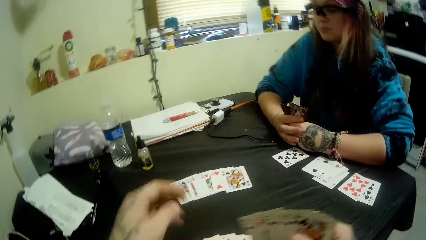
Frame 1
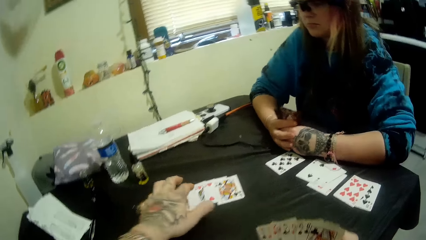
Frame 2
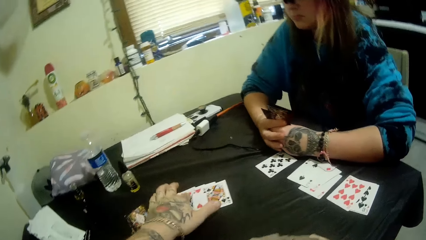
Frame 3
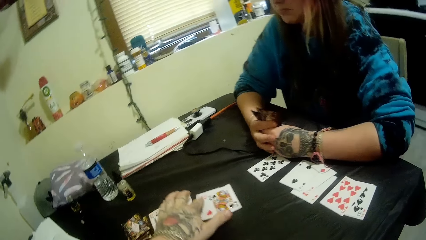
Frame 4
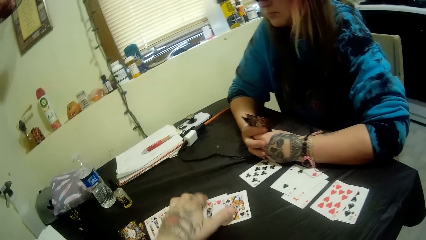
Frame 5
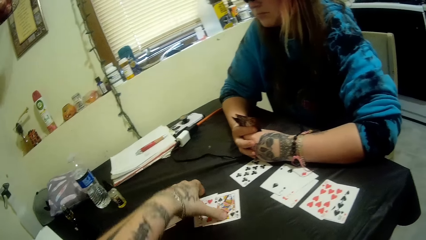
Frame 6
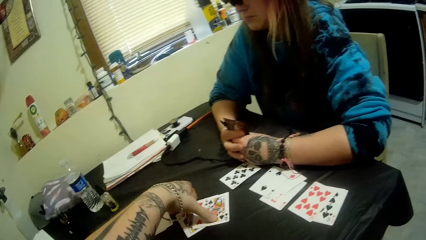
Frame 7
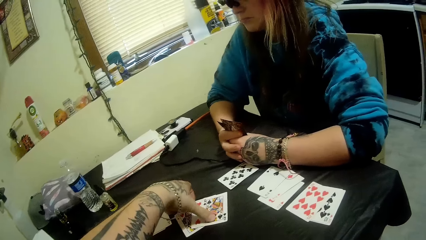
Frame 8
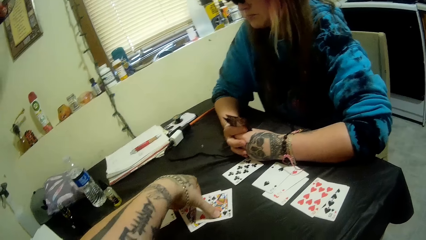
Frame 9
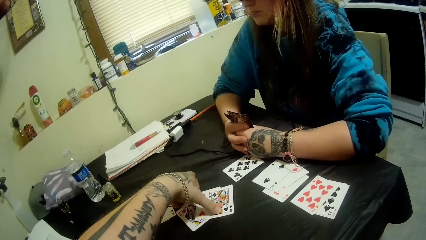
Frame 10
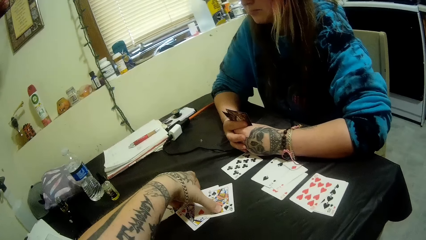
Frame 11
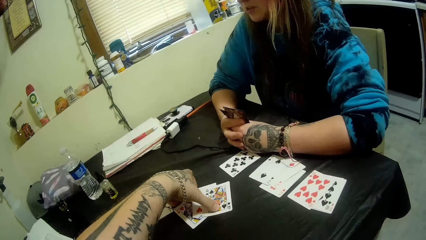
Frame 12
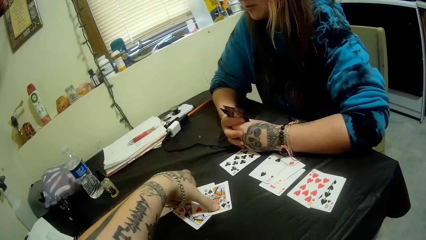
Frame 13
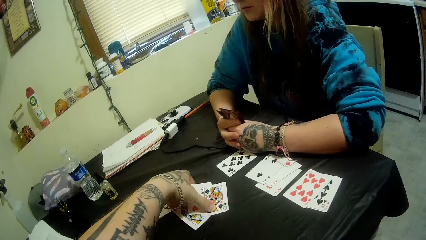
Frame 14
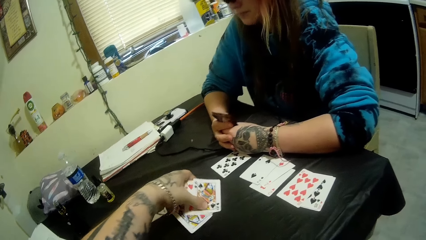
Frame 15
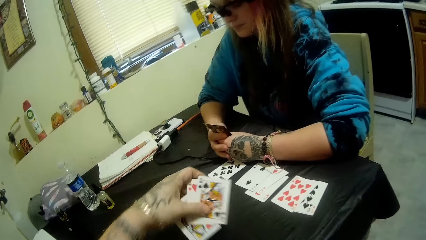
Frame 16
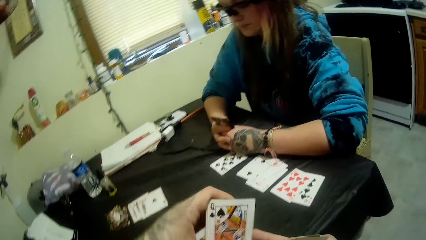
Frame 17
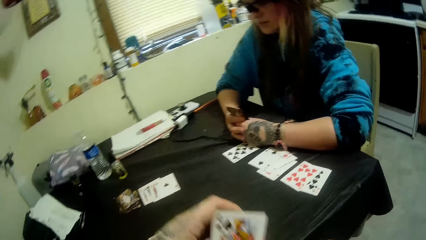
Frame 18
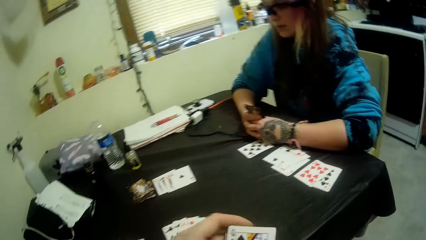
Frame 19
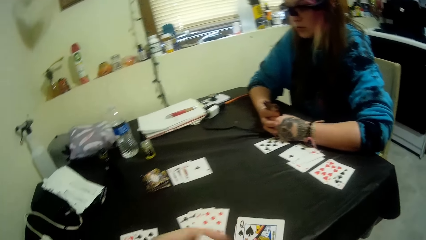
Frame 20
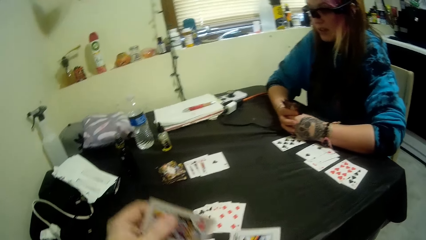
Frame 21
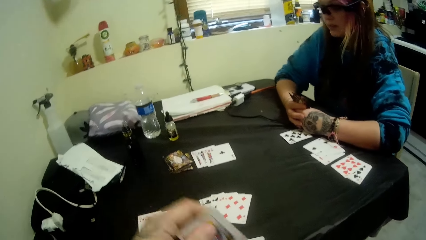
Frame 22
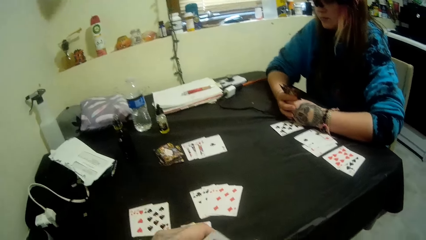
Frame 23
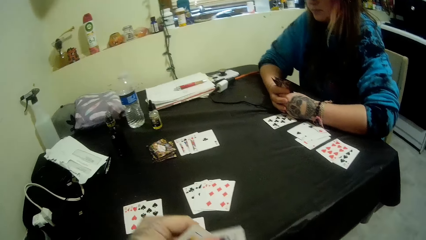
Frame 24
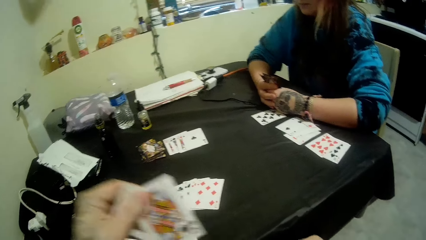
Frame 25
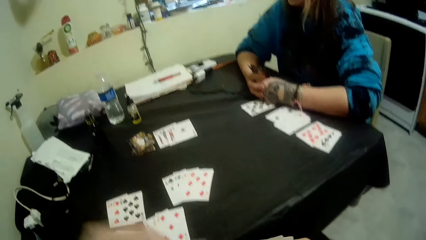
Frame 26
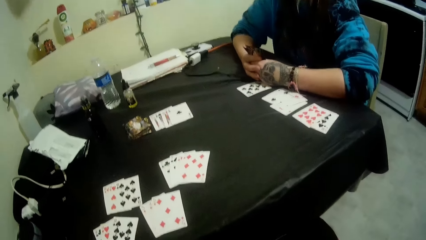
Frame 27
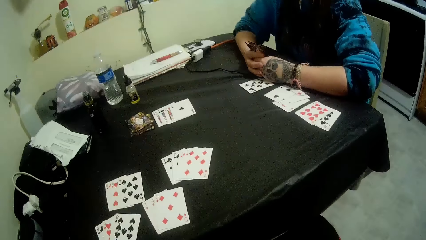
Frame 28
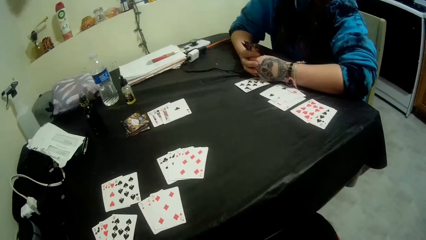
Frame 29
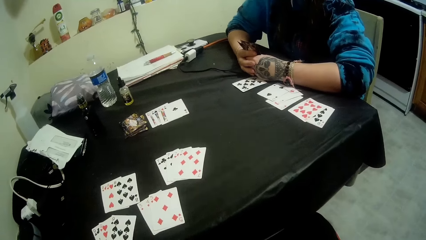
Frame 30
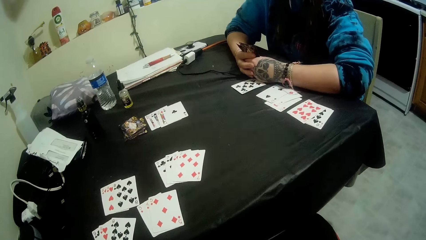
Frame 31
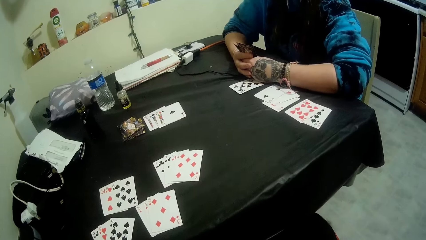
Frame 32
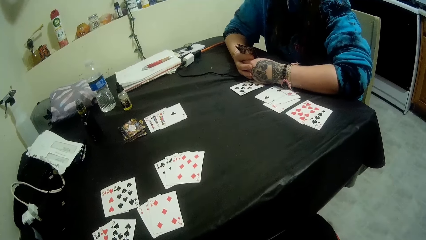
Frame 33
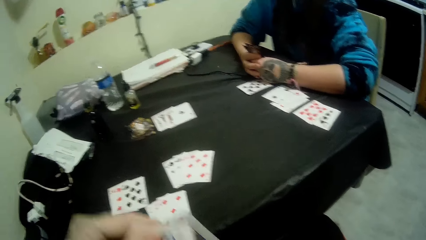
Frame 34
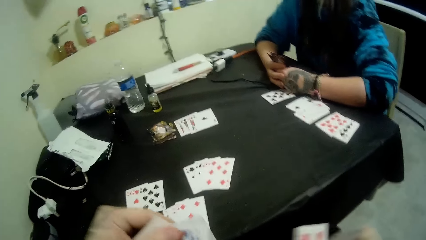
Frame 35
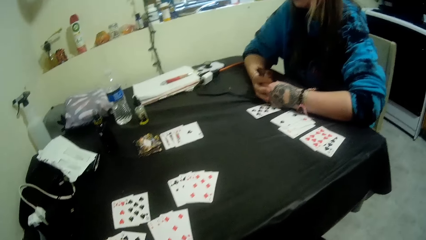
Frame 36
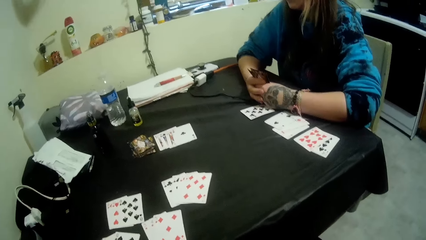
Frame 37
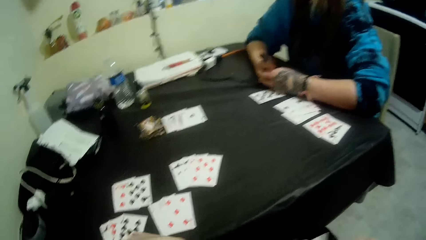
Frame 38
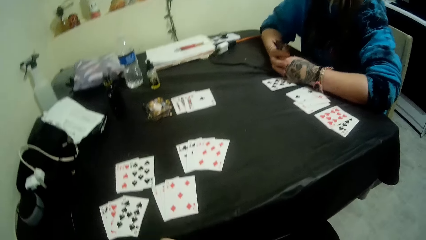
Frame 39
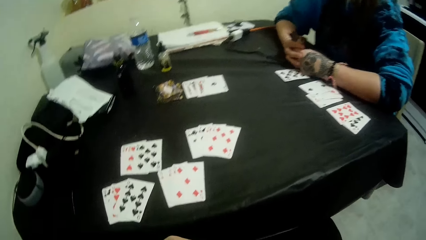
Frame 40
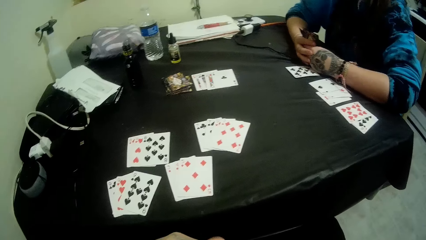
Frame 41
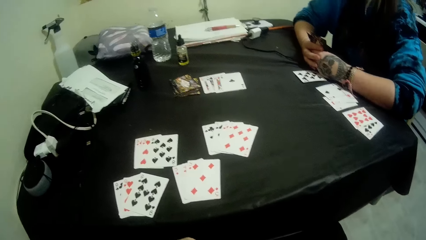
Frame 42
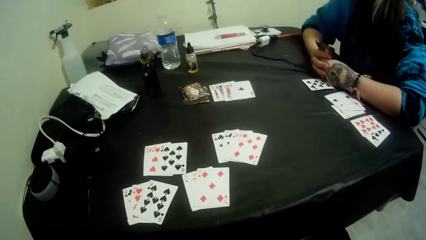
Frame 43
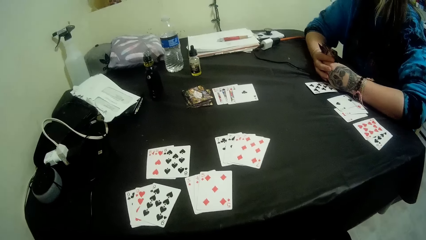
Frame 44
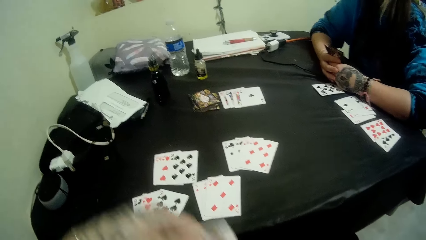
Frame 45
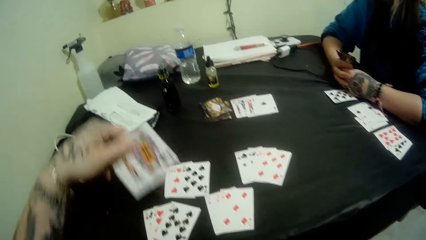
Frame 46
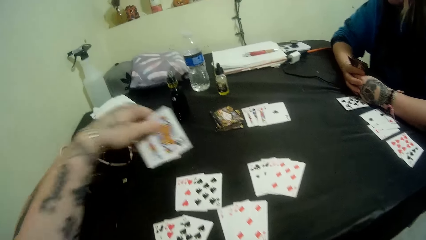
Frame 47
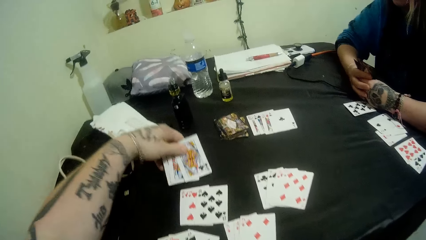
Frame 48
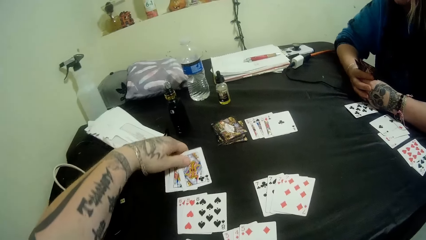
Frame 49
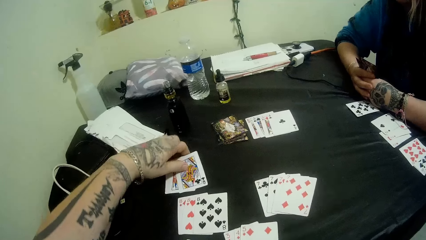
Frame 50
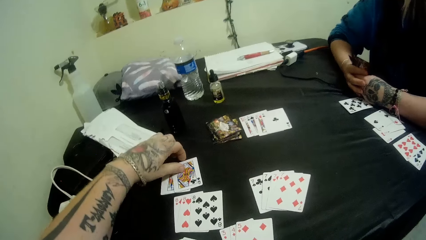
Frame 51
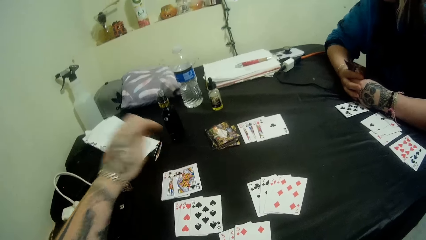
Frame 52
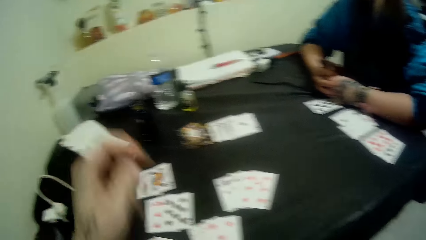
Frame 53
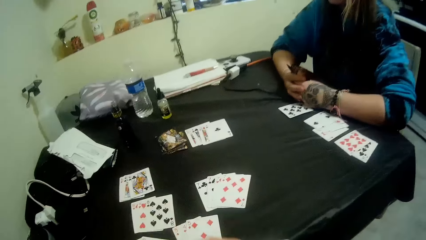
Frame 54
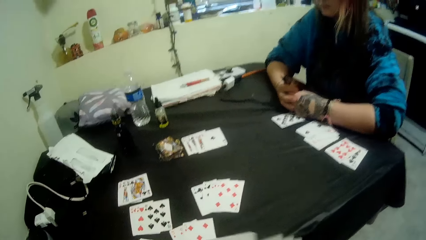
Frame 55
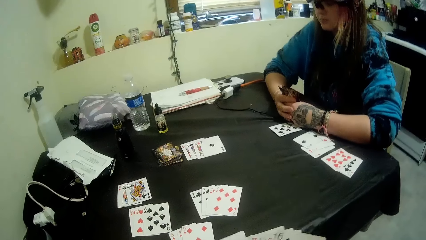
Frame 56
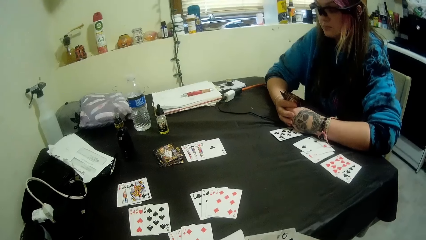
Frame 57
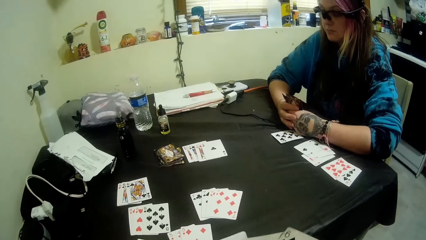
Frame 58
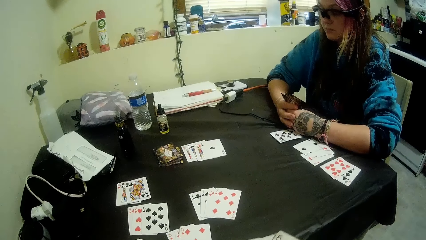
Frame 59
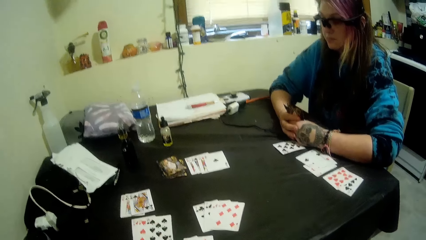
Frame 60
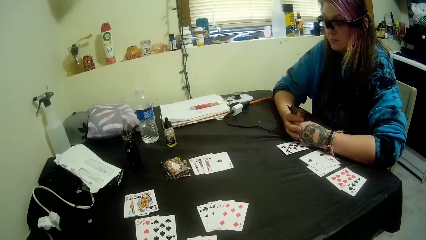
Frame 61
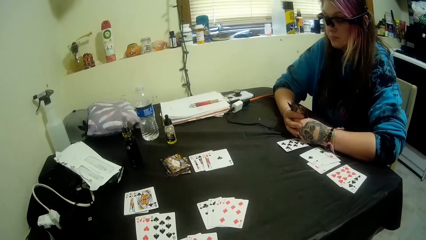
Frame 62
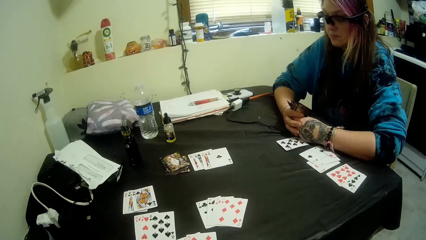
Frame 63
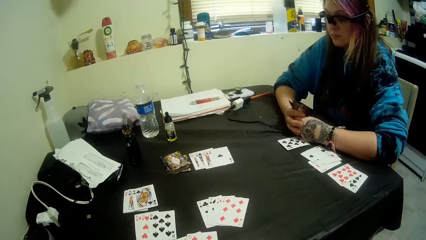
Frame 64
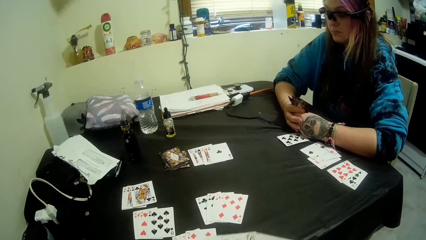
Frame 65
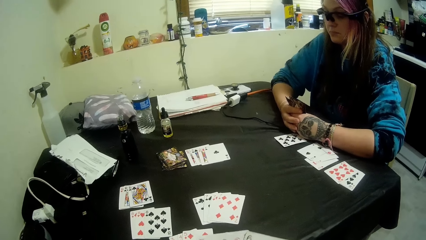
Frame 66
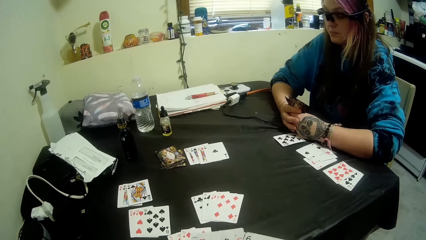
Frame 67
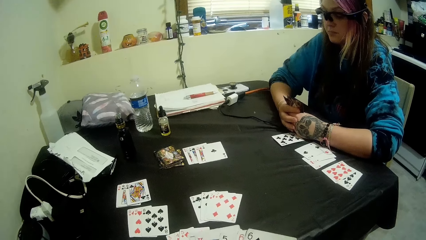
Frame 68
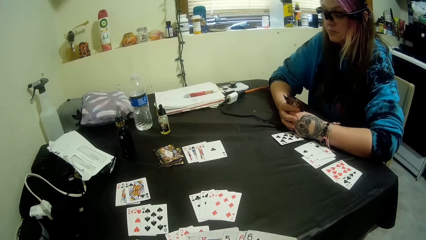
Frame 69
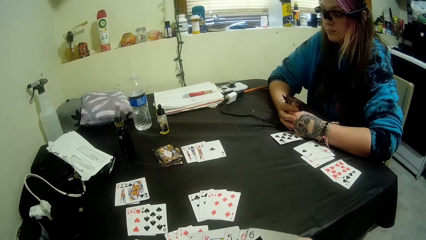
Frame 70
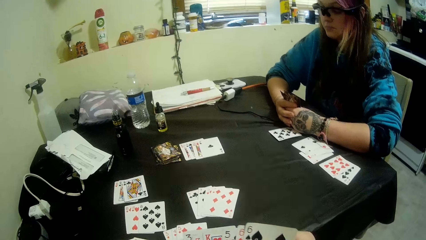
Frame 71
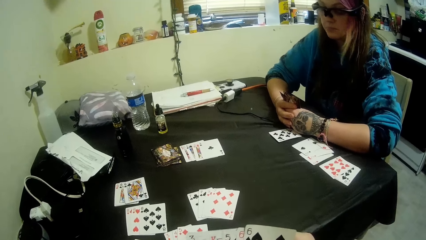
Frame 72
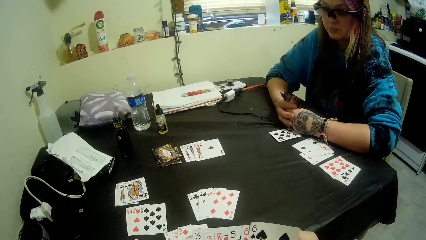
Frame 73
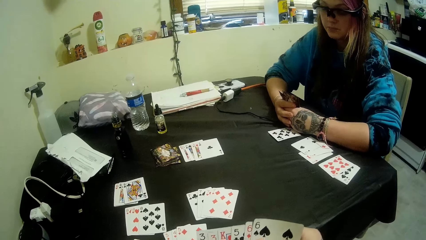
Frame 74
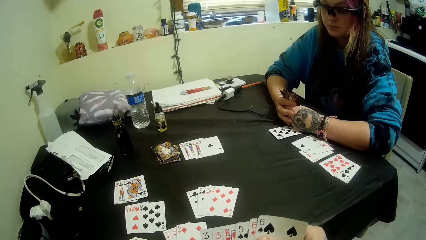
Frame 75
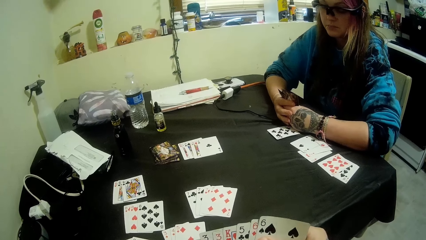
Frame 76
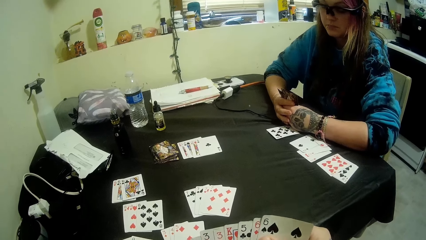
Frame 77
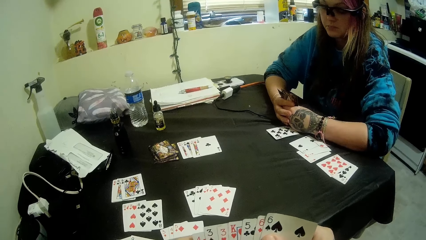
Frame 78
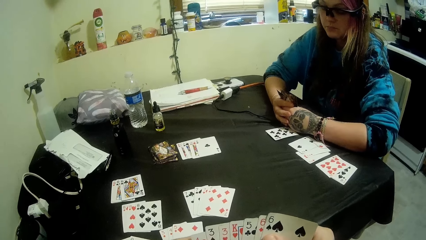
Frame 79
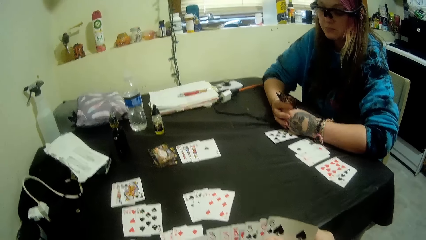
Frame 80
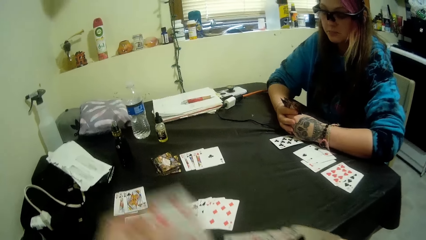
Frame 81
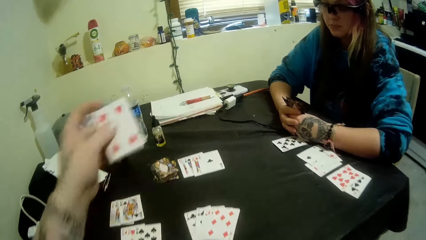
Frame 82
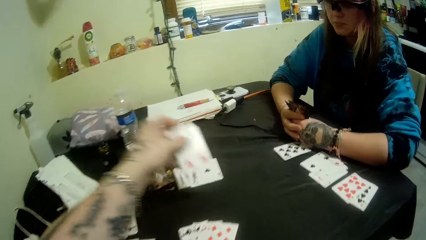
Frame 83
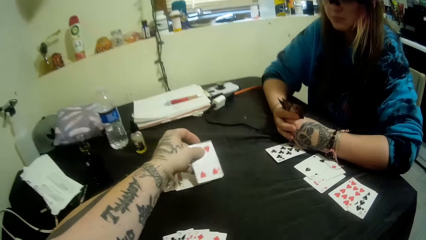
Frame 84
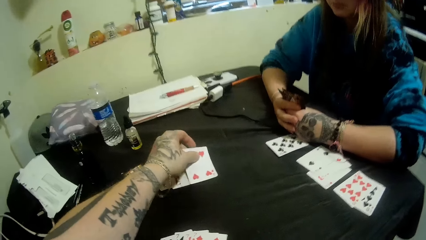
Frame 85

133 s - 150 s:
The camera wearer moves a hand. He adjusts some of the played cards at the center of the table with his left hand. He picks cards. He packs some of the cards from the center of the table. He shuffles the cards in his hands. He holds the cards with the other hand. He lifts the cards. He moves the cards to the other side. He plays some cards on his side of the table. He moves his left hand. He lifts a card.
